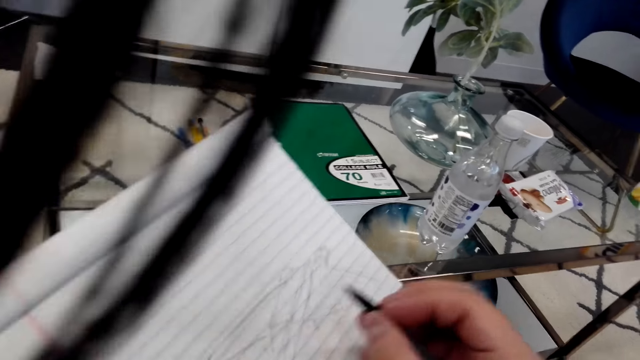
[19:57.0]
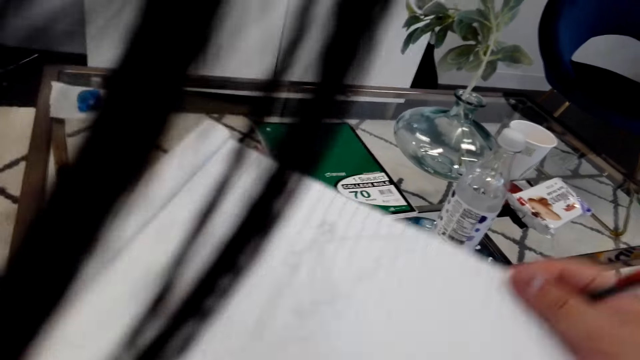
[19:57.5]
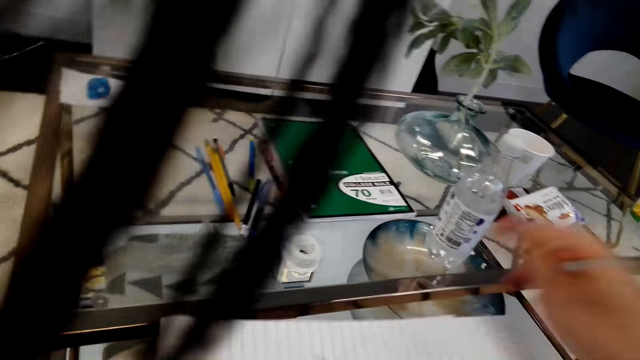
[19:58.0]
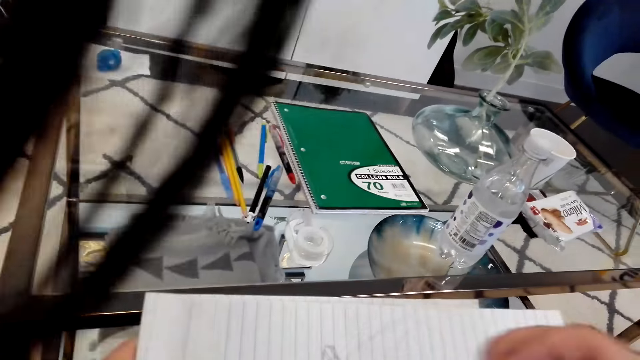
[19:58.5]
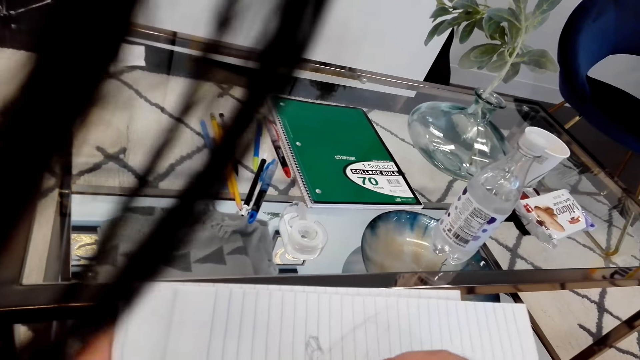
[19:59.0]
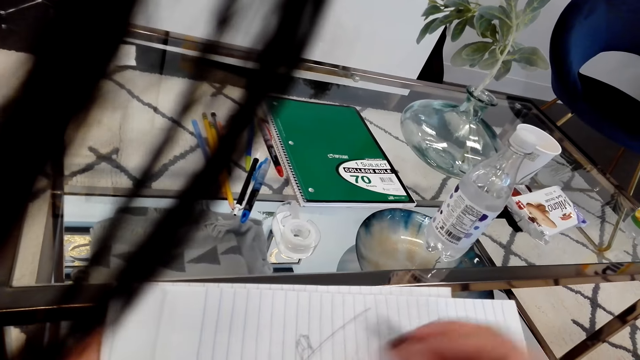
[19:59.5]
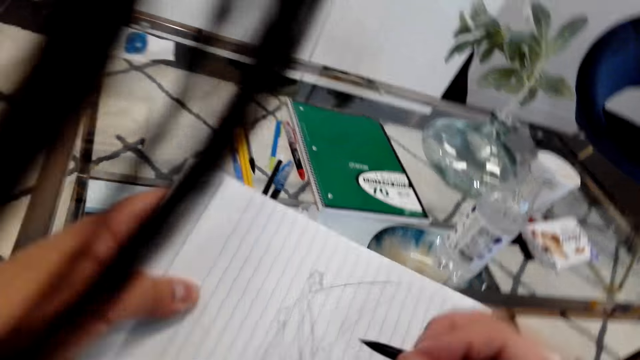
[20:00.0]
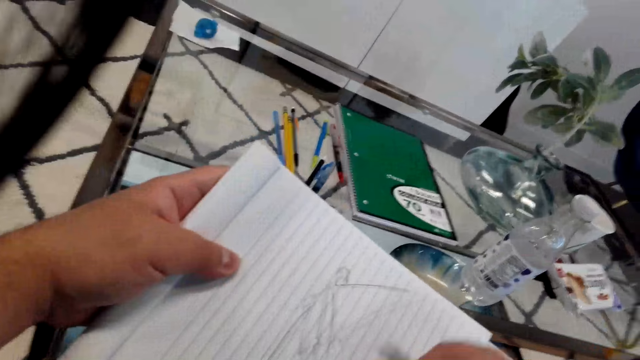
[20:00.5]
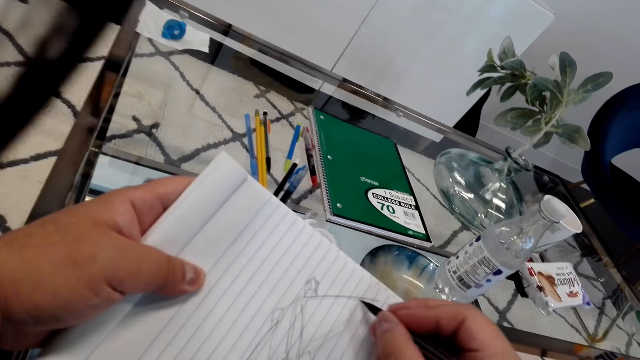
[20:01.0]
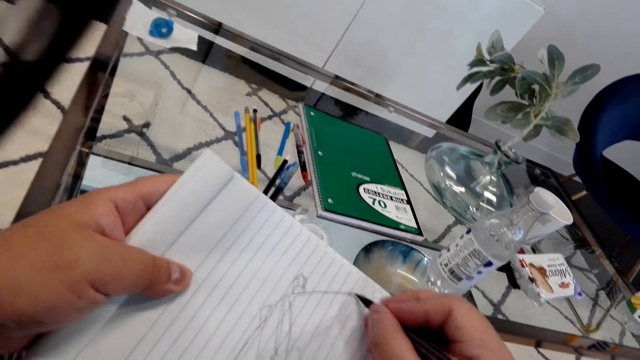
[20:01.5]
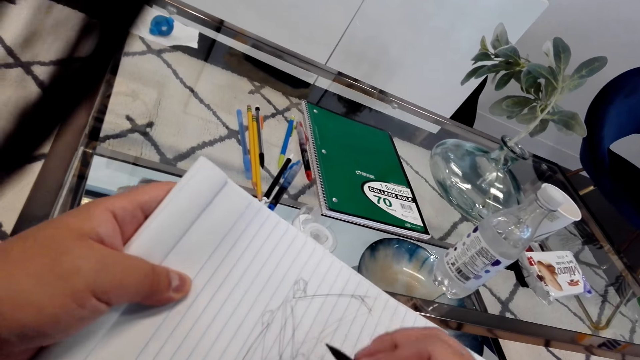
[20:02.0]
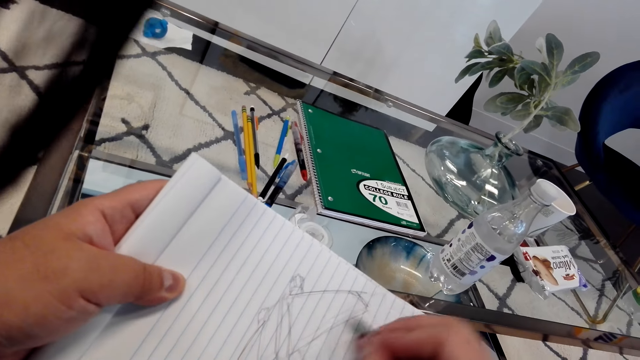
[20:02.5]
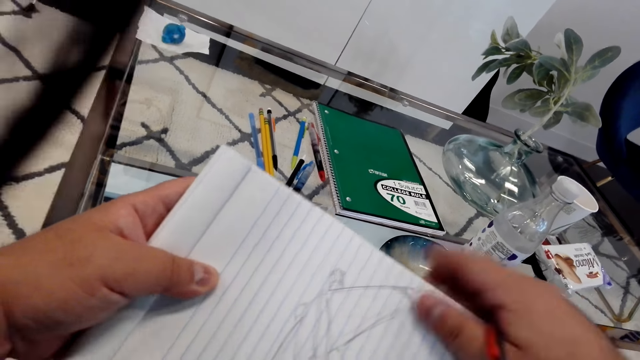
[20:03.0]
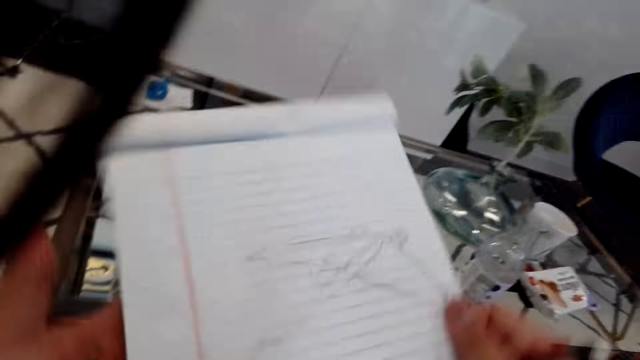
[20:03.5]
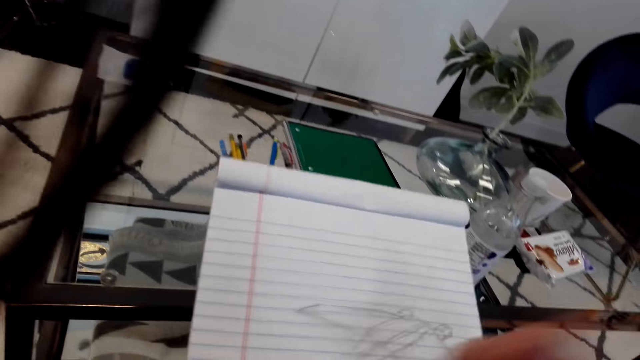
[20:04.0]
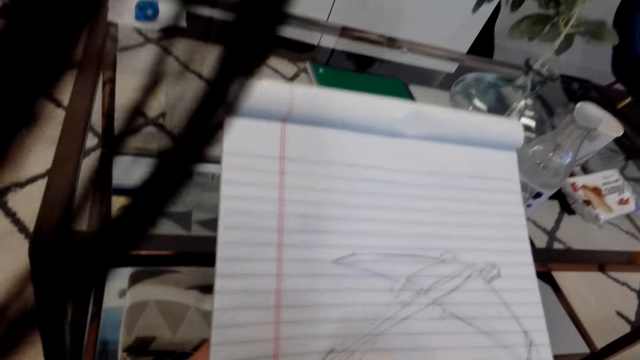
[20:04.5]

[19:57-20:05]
The camera wearer draws on paper.

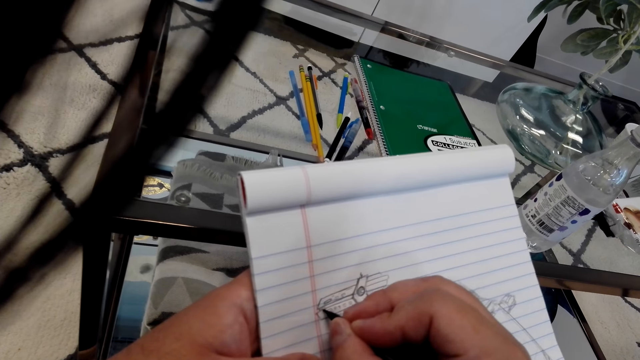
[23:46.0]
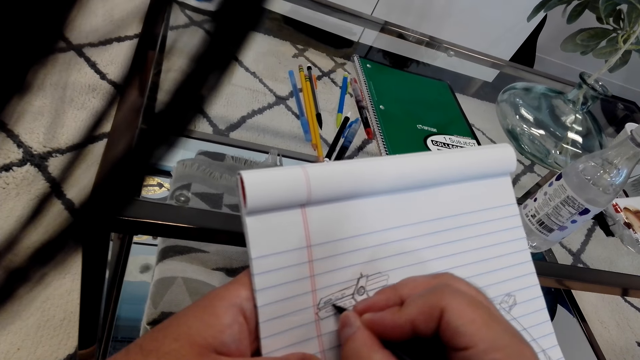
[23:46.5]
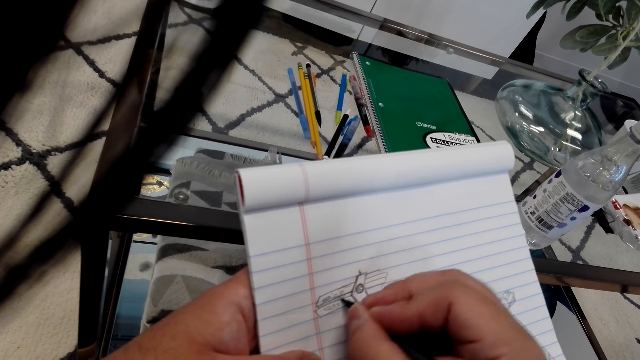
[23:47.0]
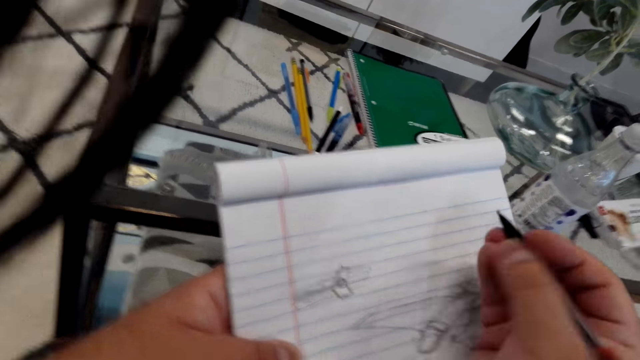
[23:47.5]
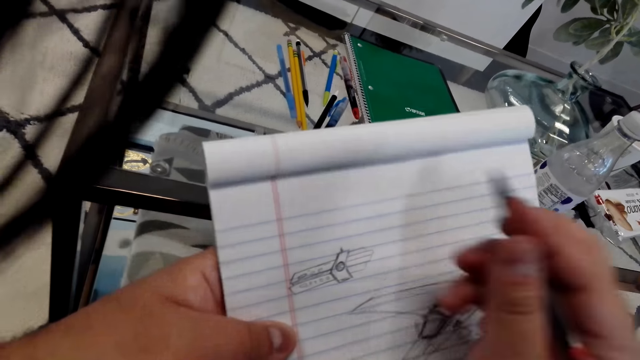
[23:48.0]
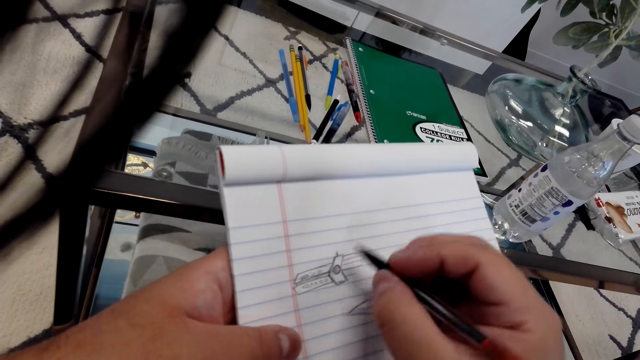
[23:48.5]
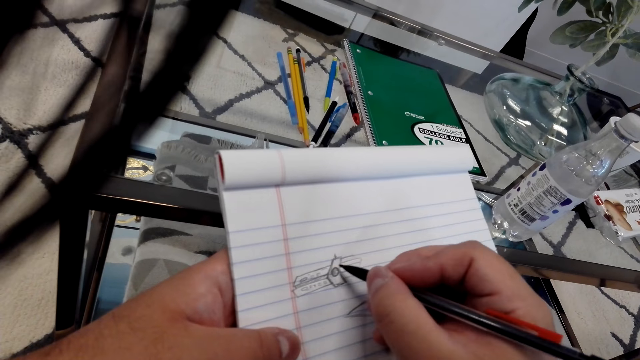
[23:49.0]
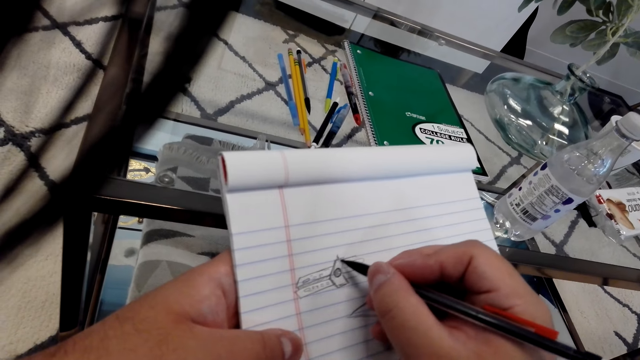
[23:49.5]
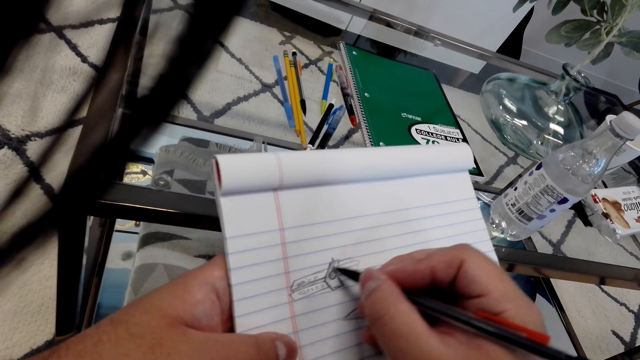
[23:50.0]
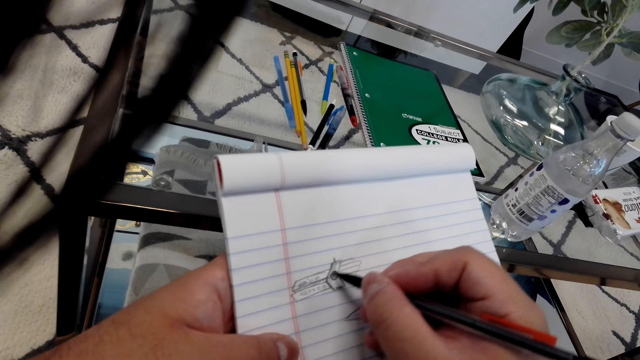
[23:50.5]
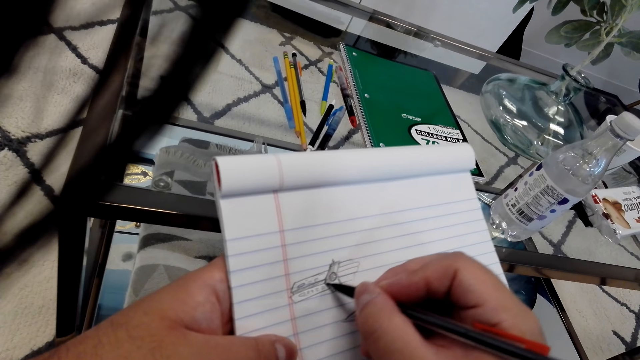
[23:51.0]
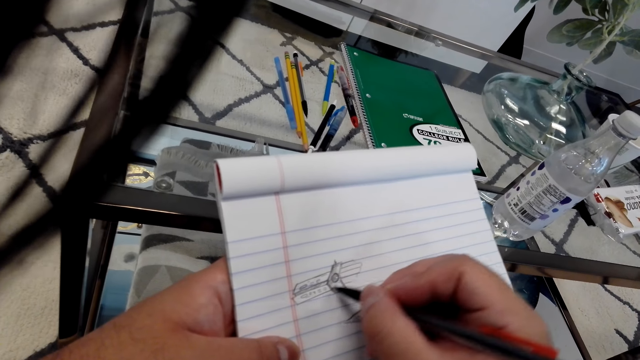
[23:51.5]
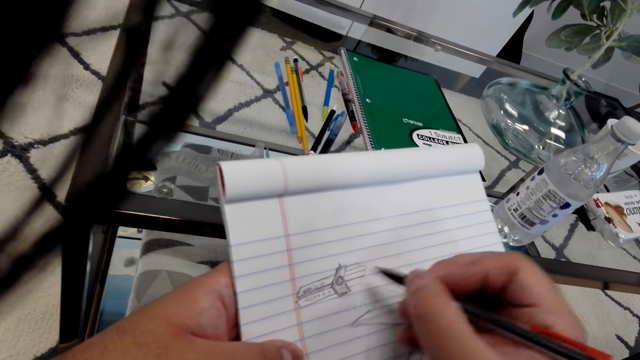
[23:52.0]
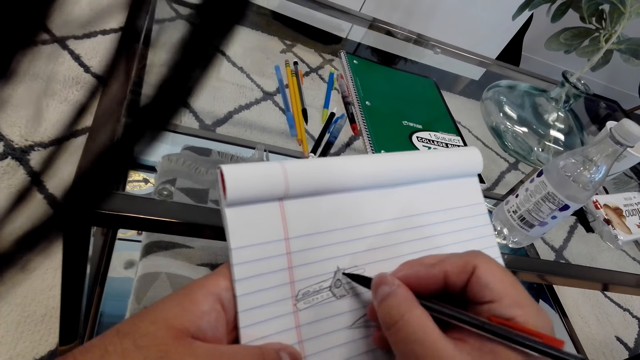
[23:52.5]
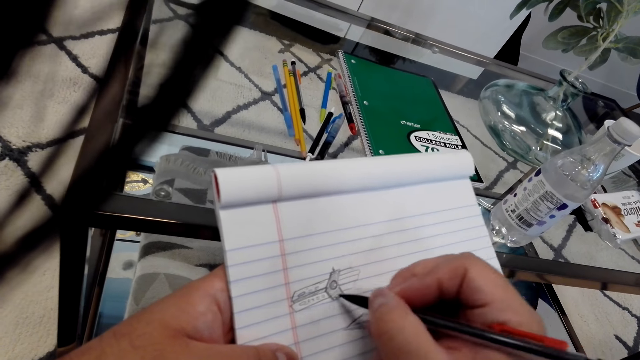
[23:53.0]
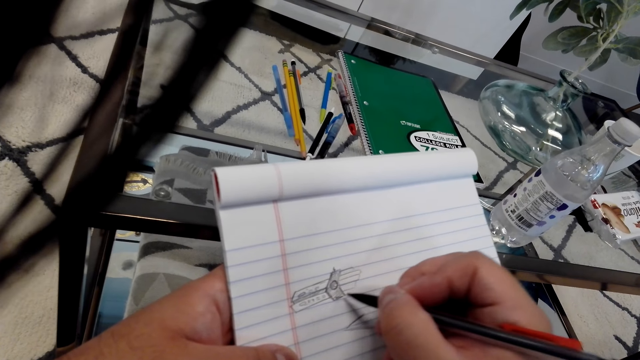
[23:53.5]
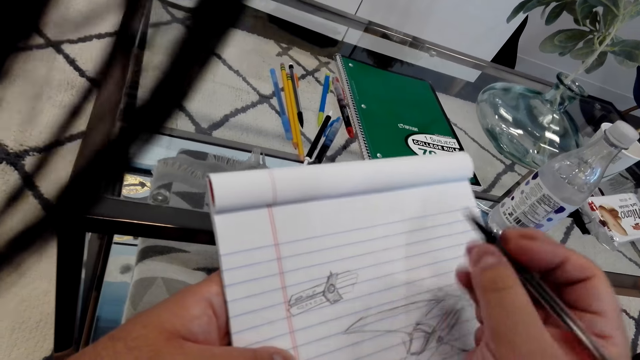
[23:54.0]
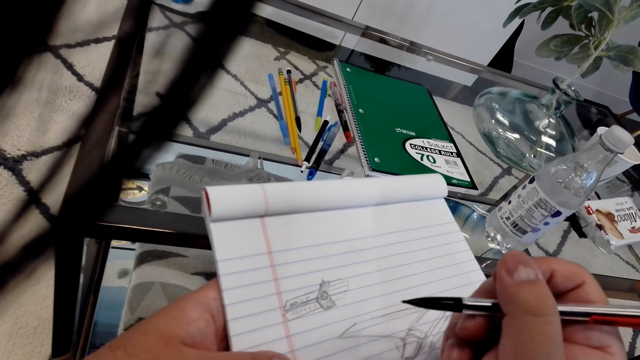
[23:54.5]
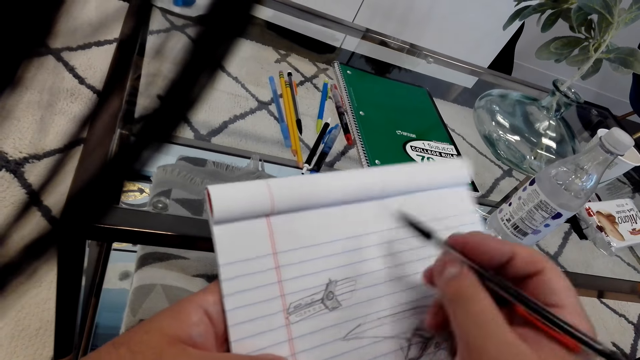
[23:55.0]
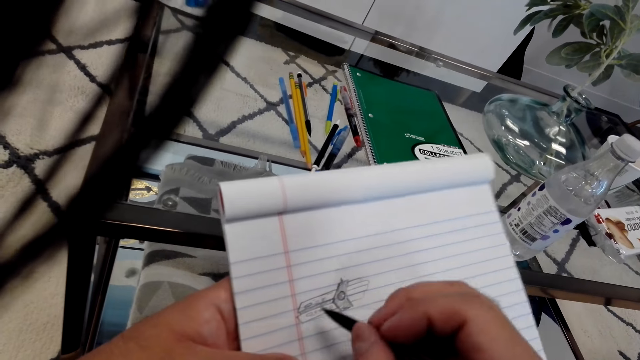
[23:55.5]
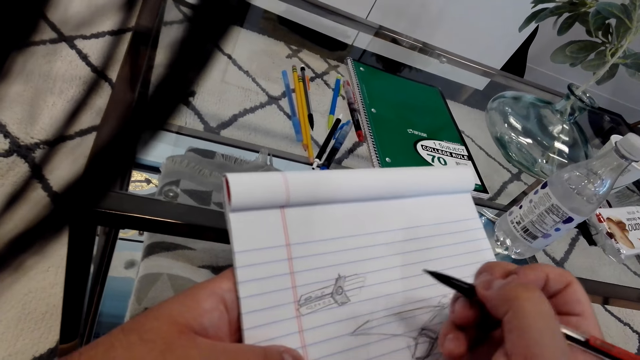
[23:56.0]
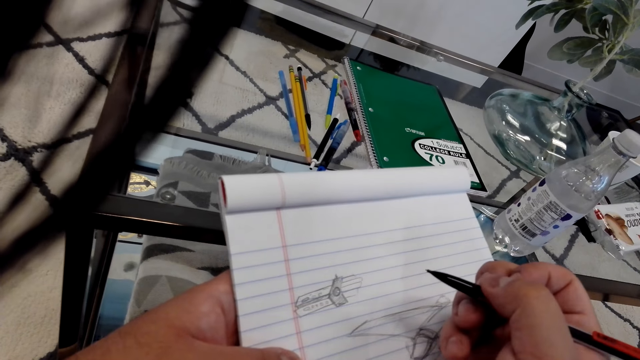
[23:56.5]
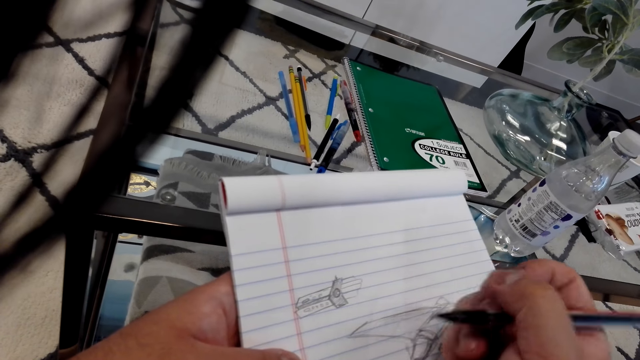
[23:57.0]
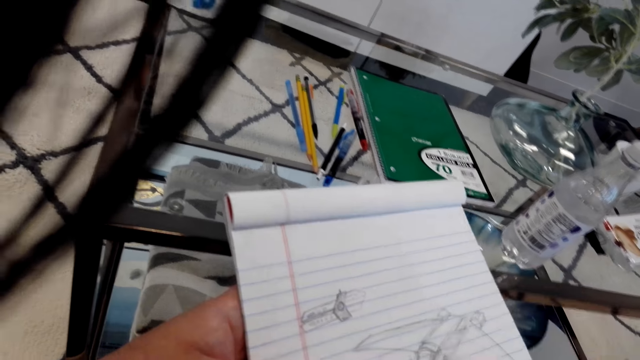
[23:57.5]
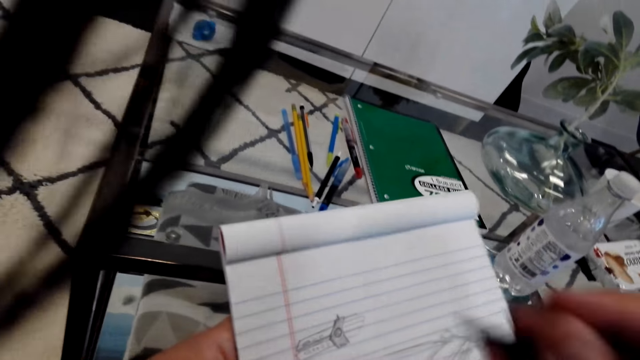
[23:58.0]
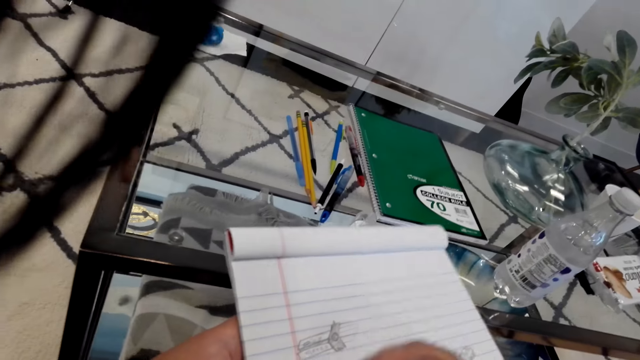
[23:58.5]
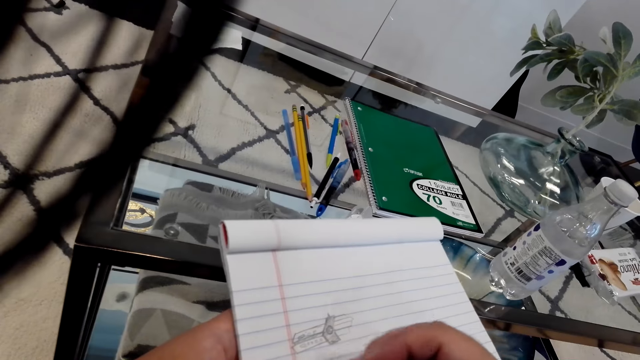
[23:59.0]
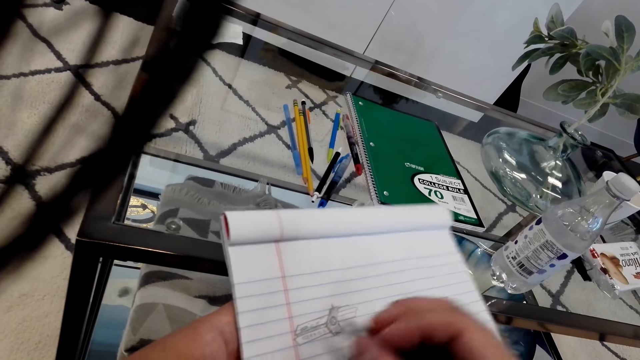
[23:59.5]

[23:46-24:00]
The camera wearer holds the pencil. They draw on the paper with the pencil. They hold the pencil.
